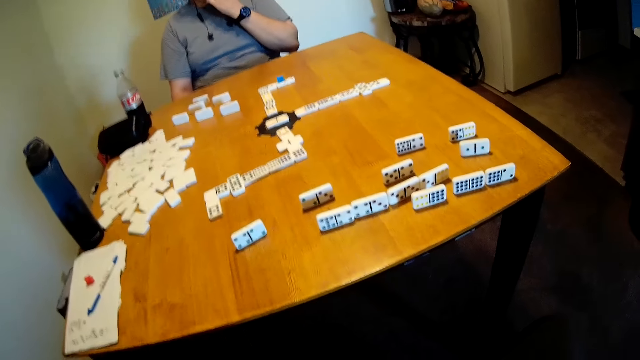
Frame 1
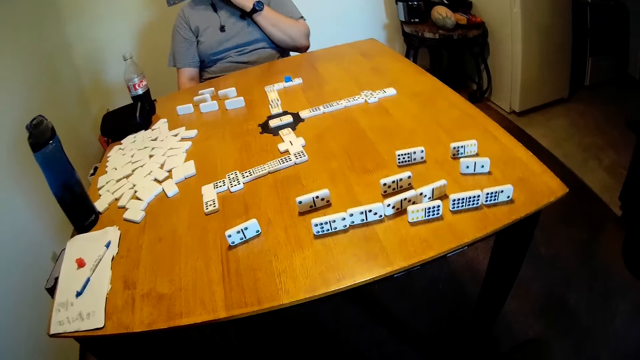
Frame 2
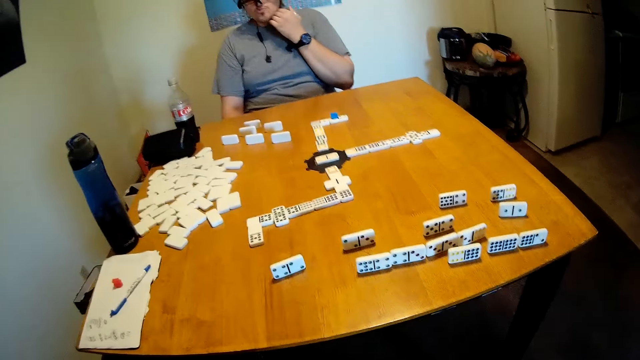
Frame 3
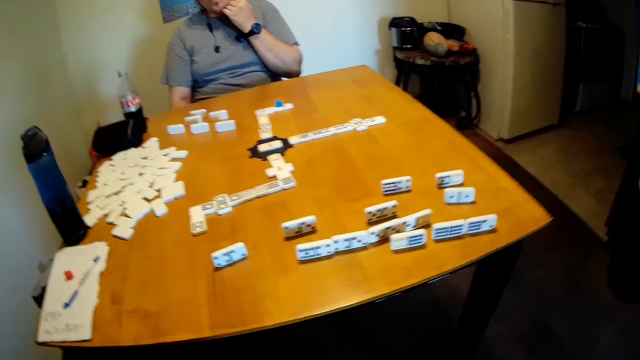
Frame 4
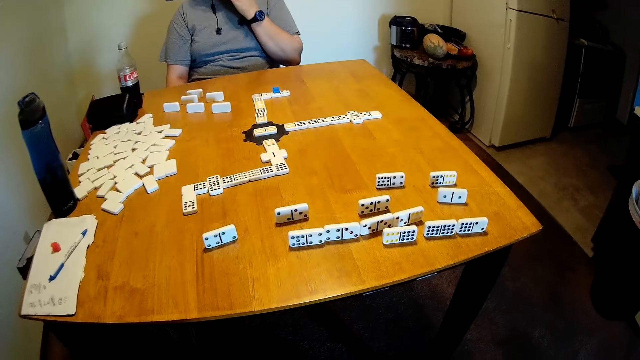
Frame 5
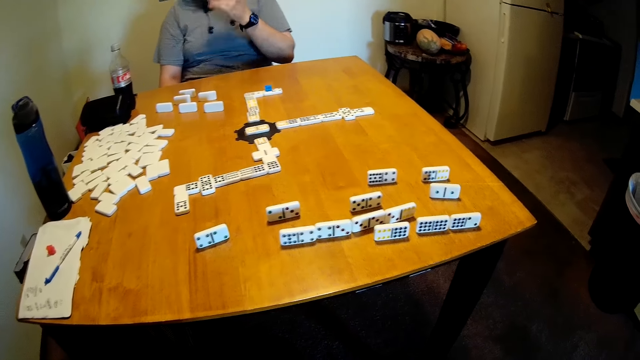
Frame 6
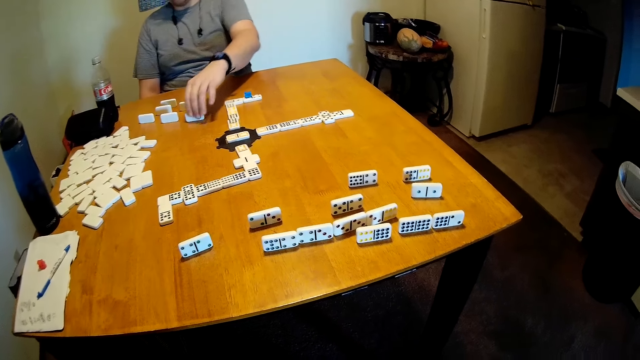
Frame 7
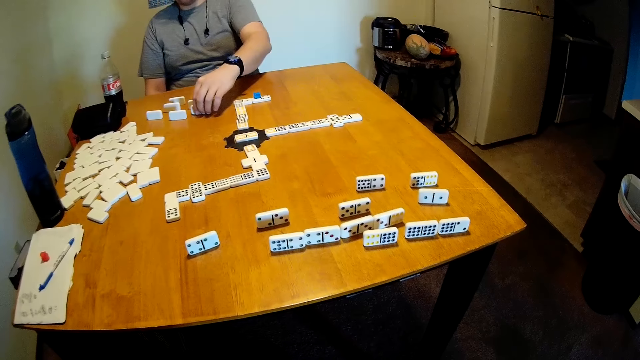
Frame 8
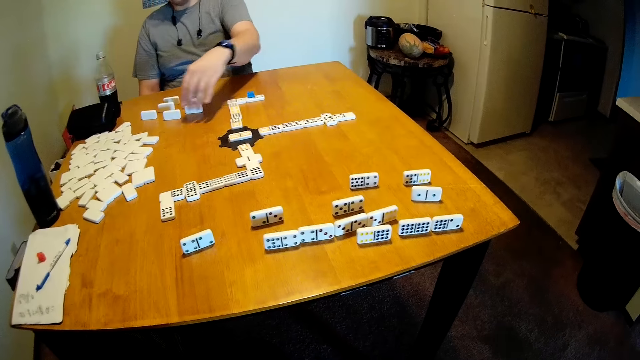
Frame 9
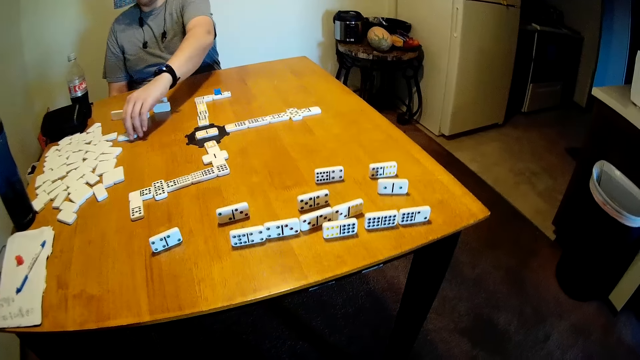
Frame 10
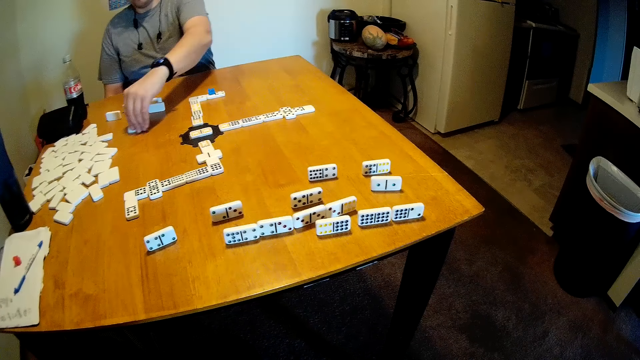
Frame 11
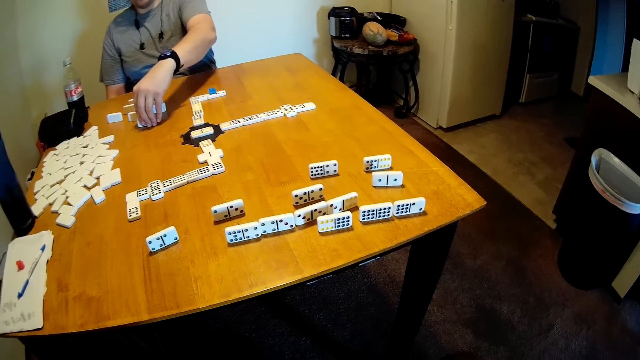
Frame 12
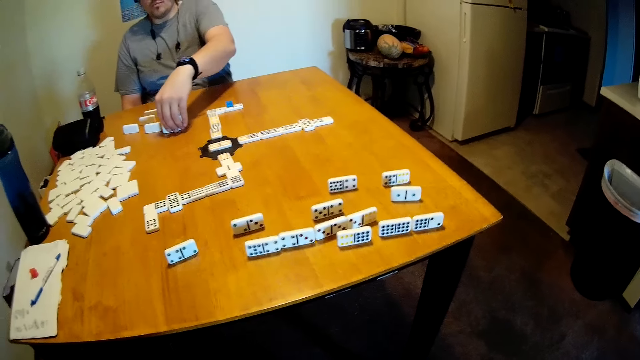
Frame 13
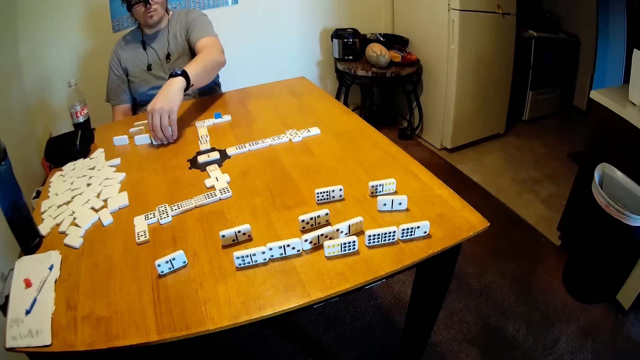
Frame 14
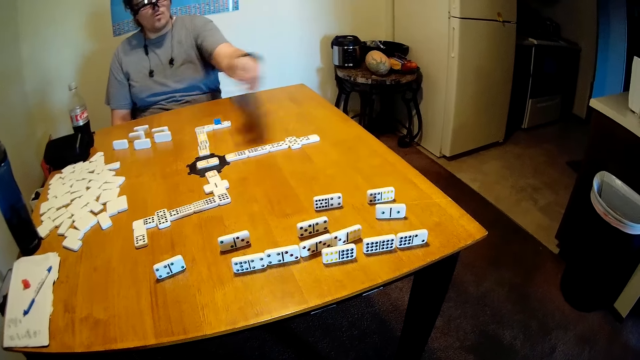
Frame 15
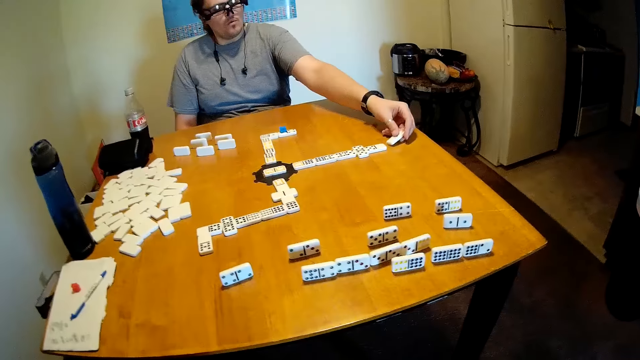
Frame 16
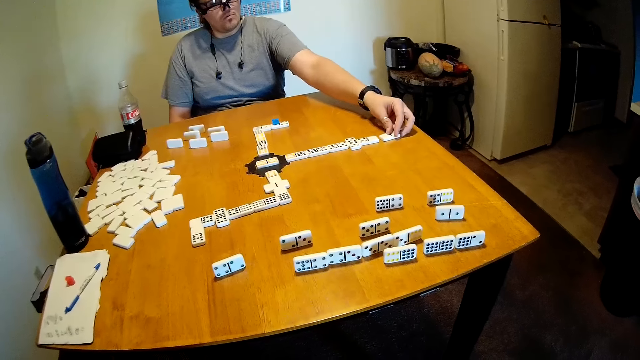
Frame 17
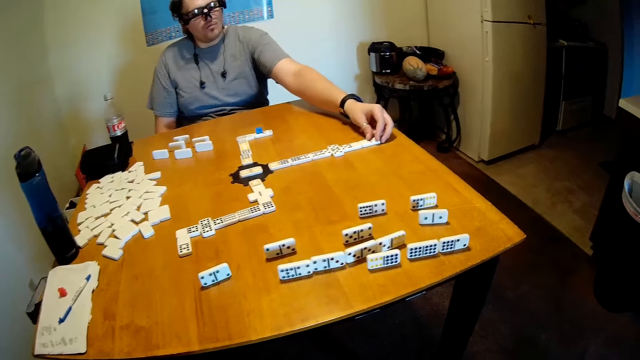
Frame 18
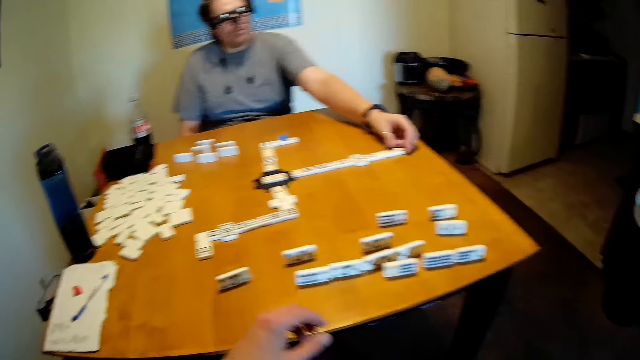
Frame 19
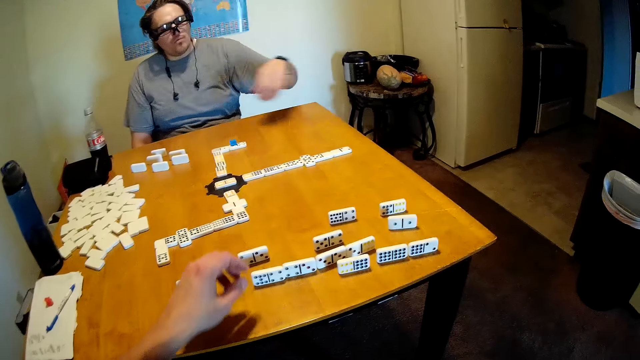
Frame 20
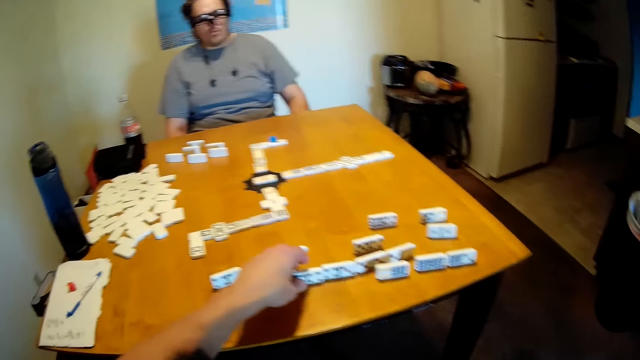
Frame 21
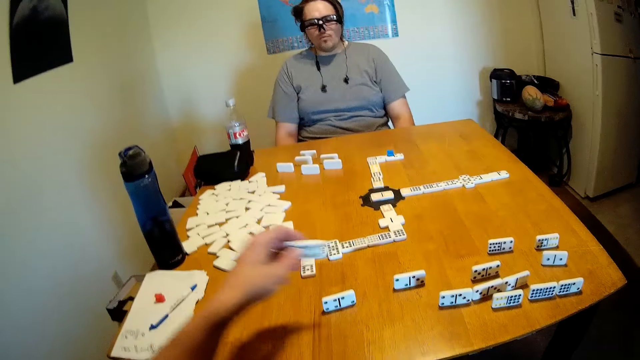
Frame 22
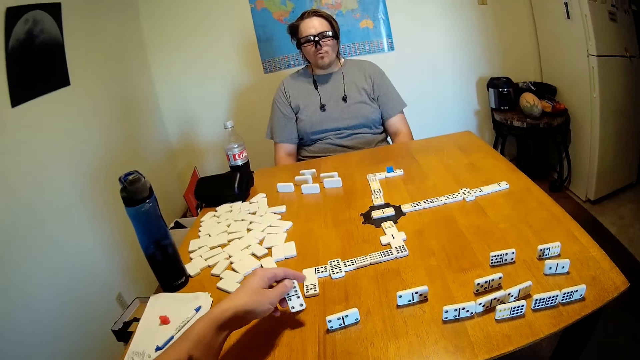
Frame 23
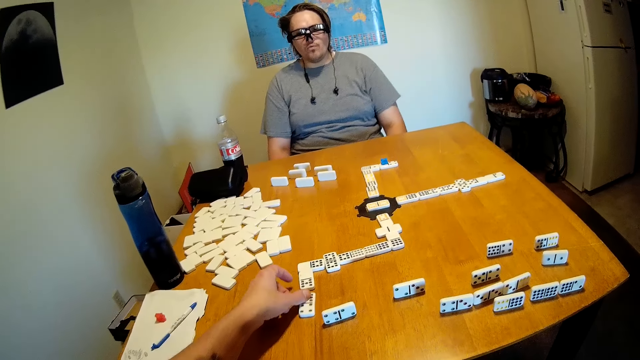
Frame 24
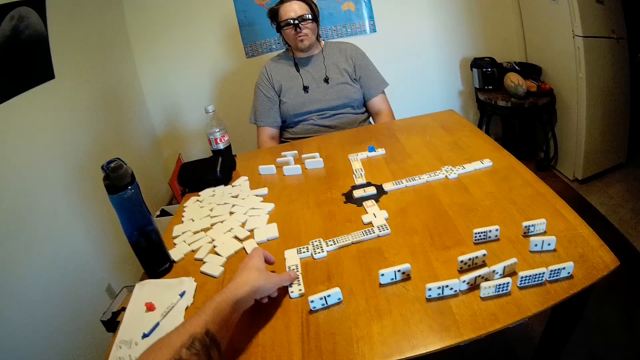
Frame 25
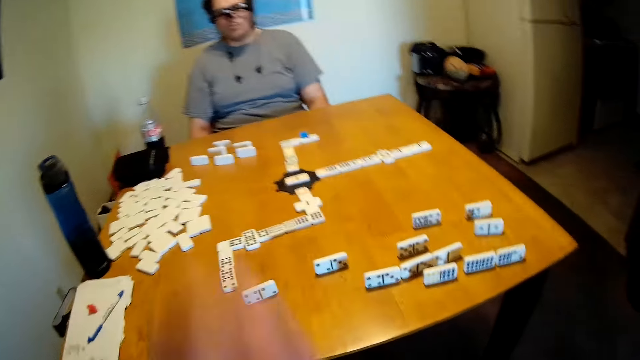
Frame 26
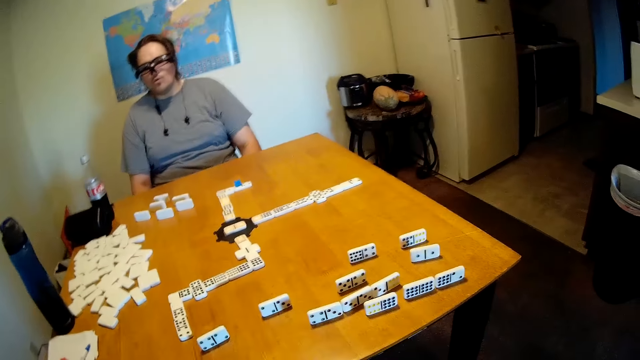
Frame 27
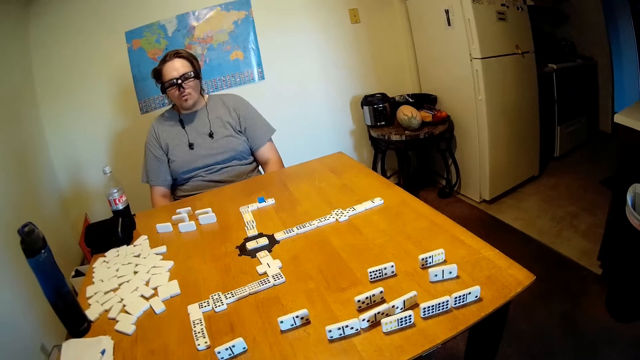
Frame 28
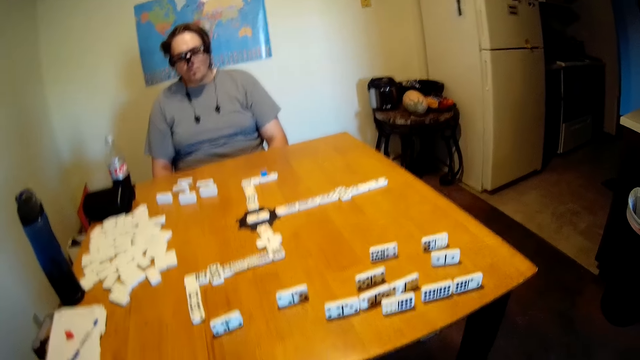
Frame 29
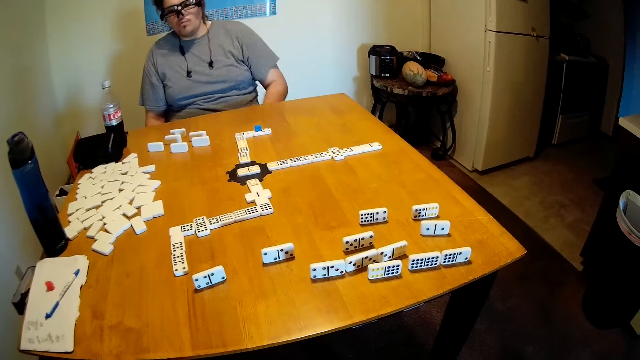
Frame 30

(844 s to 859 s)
A man scratches his beard. The man moves dominoes on the table, picks up the domino on the table and puts the domino on the table. The man looks around. The camera wearer picks up the domino on the table and puts the domino on the table. The man moves around. The camera wearer looks around.

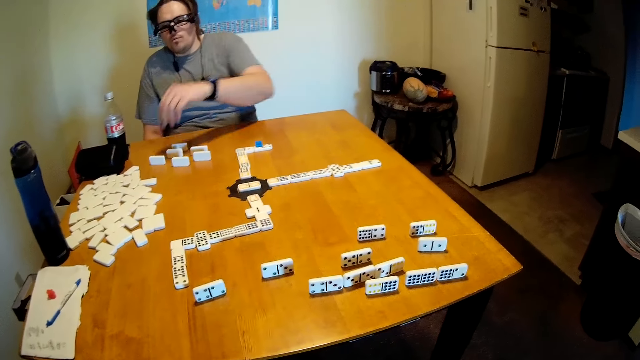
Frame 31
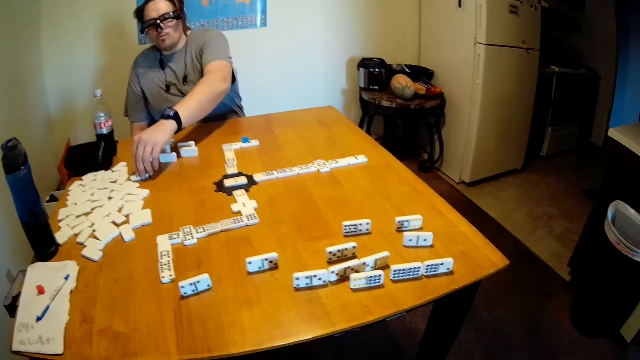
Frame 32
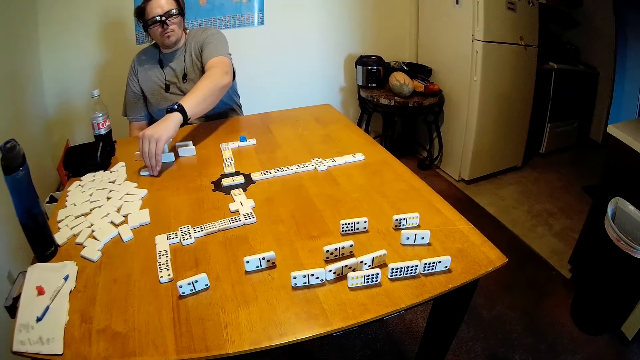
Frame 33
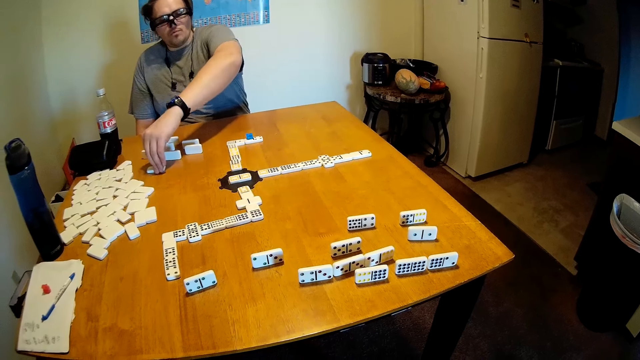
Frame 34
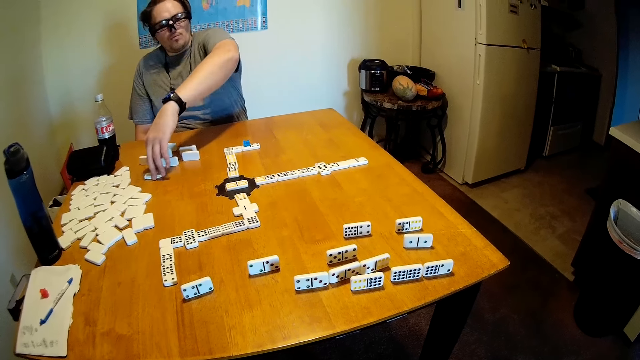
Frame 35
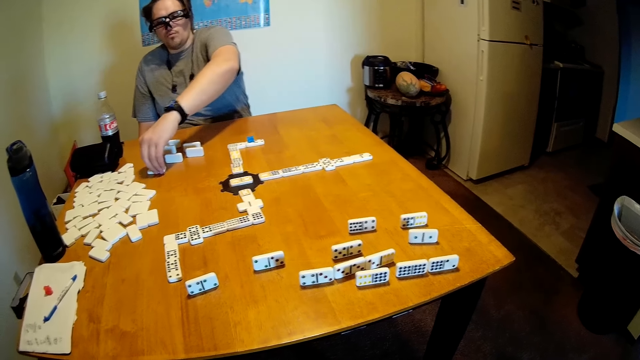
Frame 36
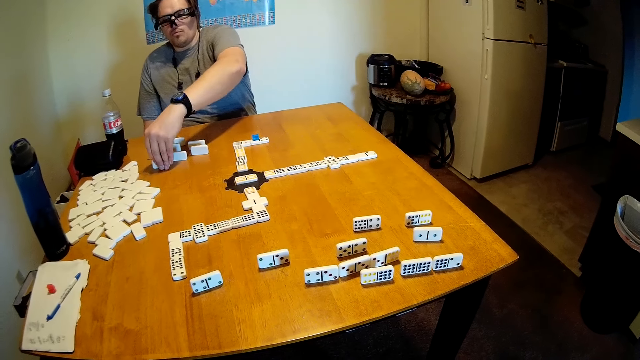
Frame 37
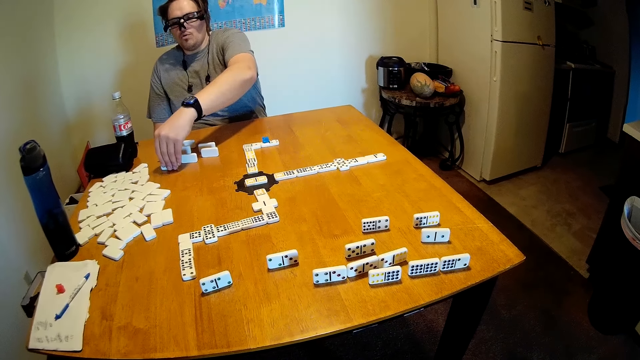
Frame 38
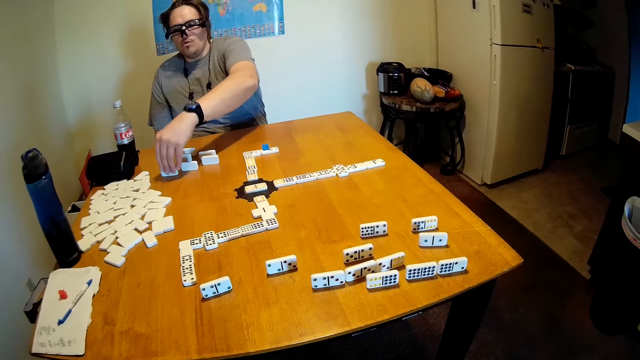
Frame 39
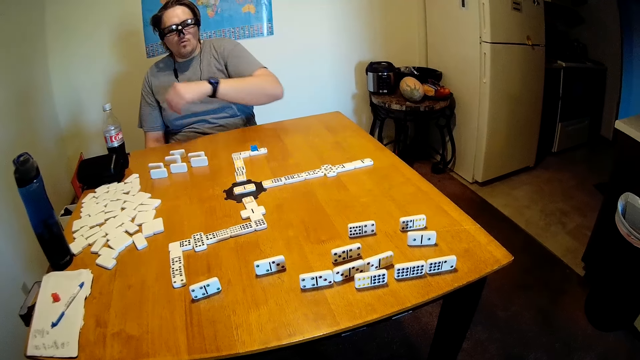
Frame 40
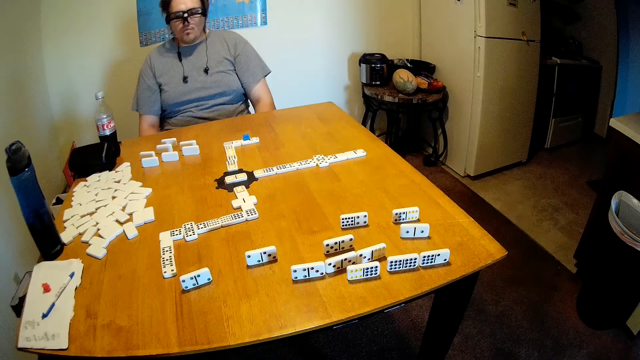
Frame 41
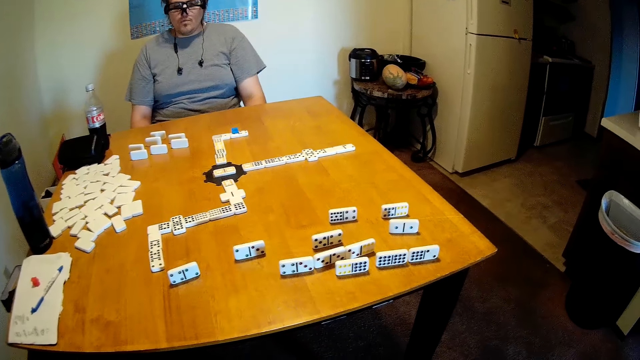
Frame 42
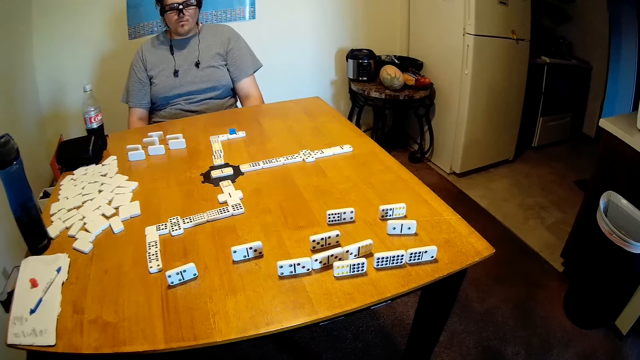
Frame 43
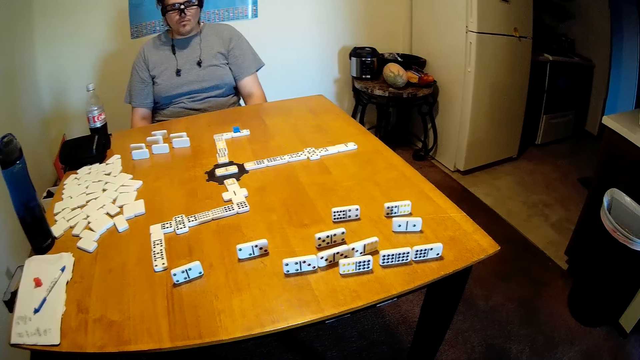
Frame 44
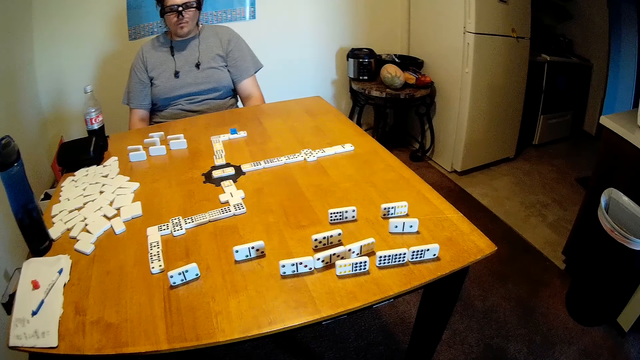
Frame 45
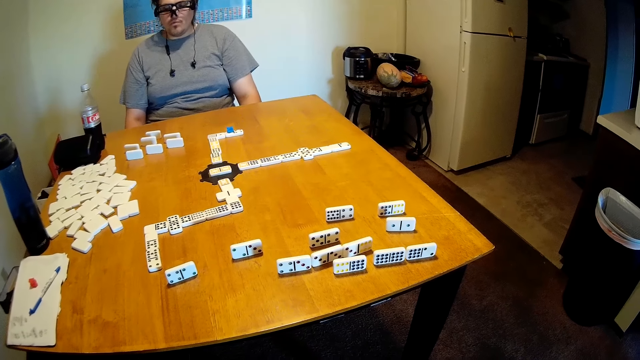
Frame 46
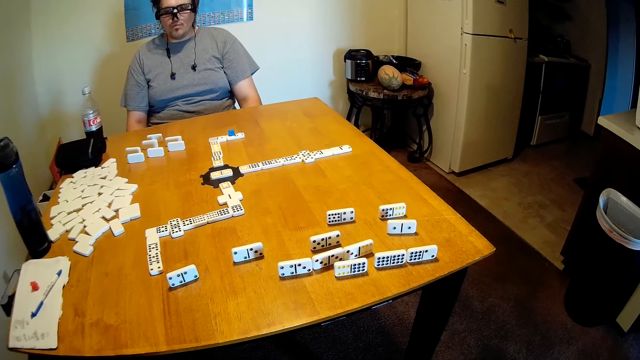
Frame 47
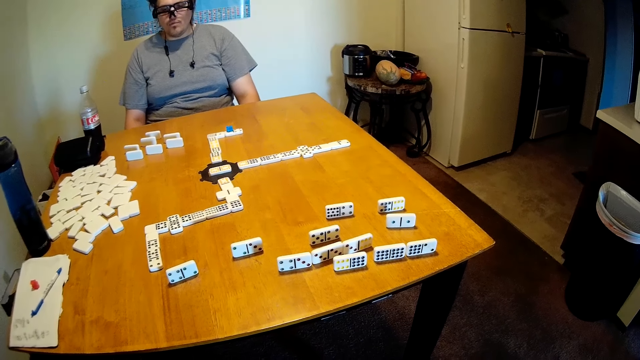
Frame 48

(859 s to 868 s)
A man moves the domino on the table. The man holds the domino on the table. The man moves his hand backwards. The man looks around.
